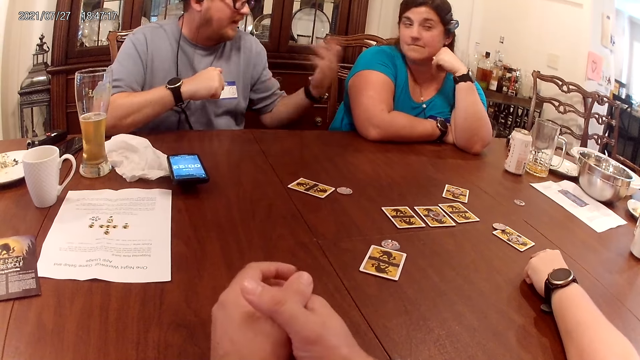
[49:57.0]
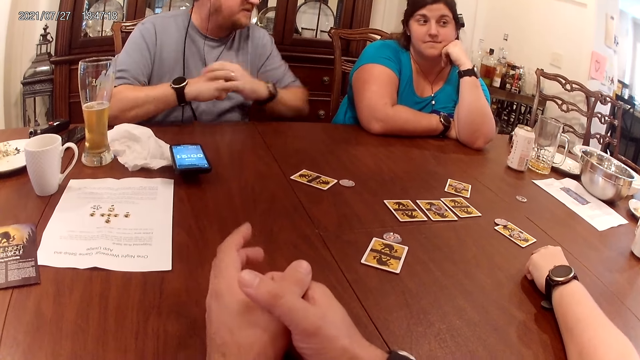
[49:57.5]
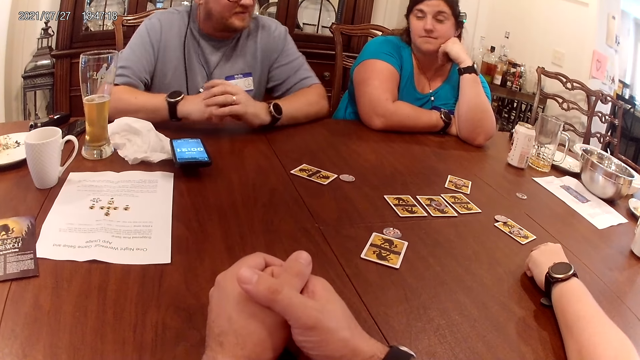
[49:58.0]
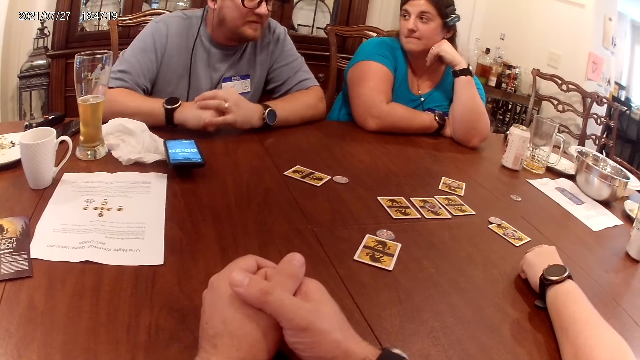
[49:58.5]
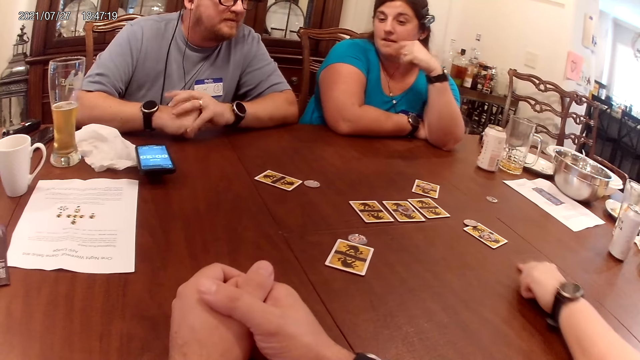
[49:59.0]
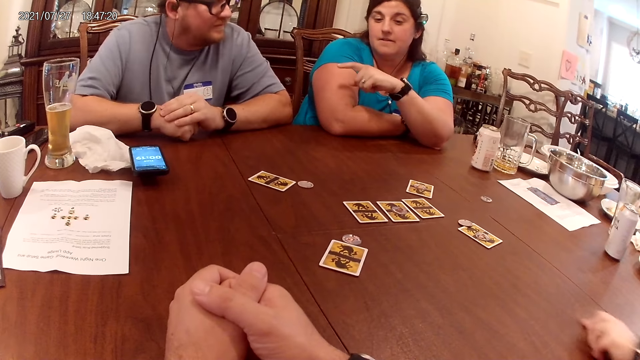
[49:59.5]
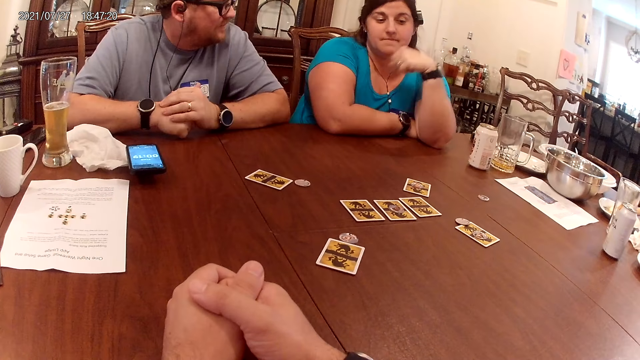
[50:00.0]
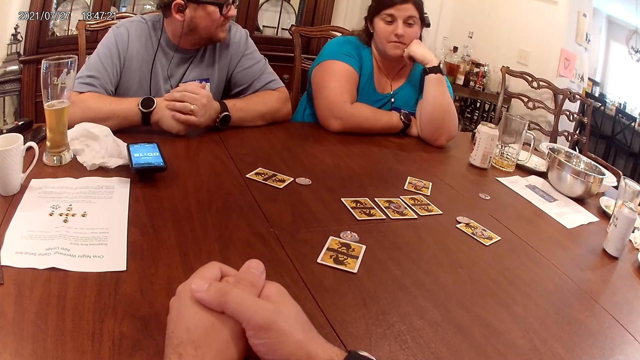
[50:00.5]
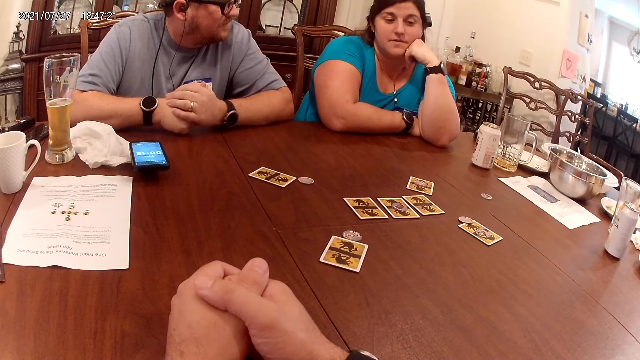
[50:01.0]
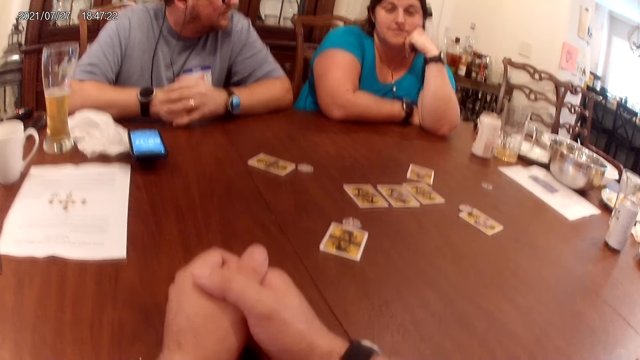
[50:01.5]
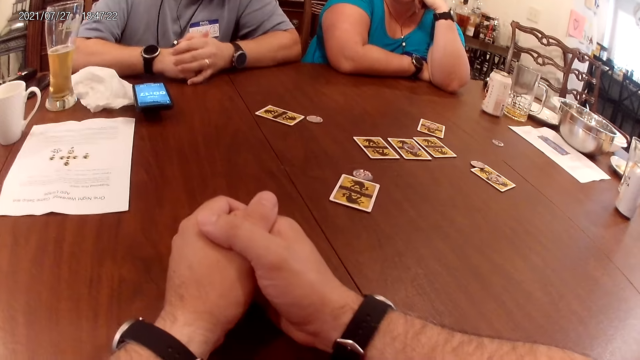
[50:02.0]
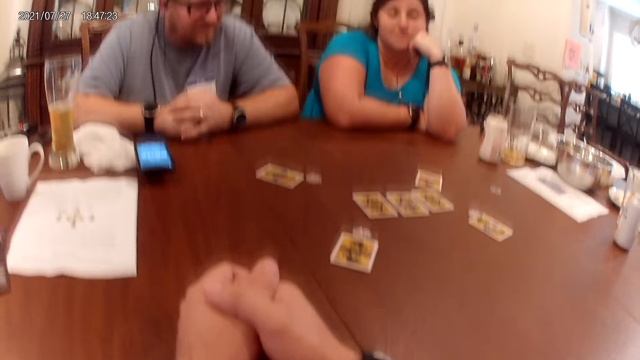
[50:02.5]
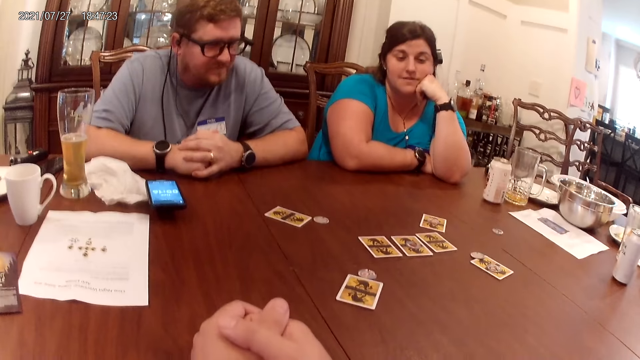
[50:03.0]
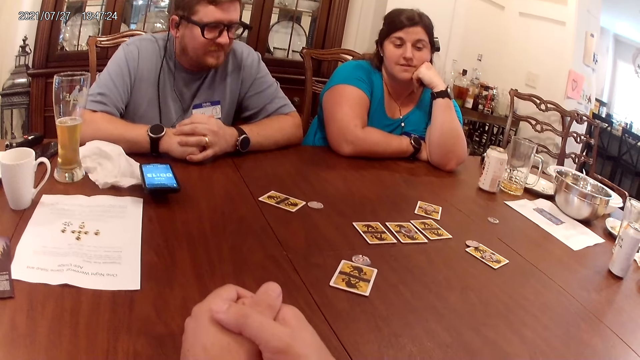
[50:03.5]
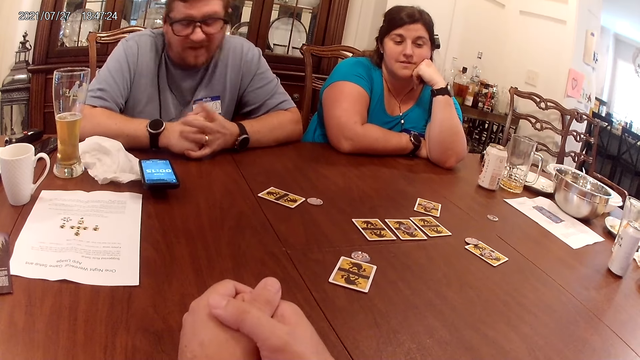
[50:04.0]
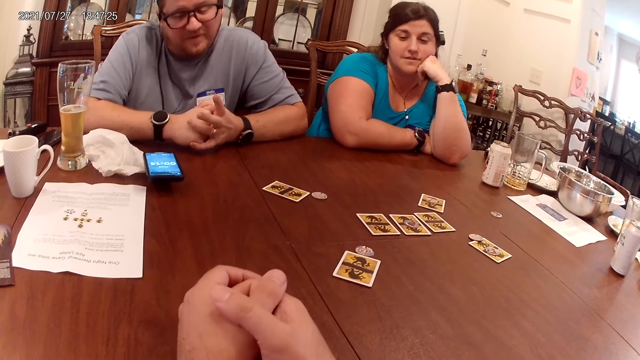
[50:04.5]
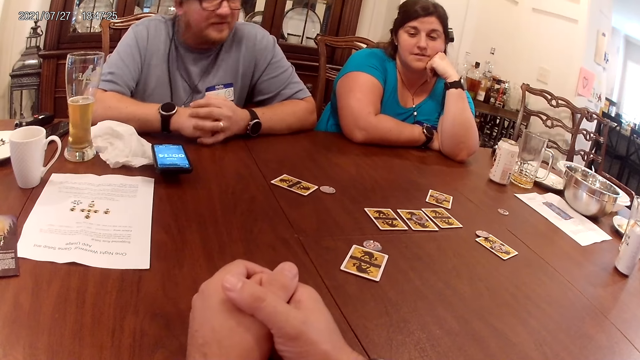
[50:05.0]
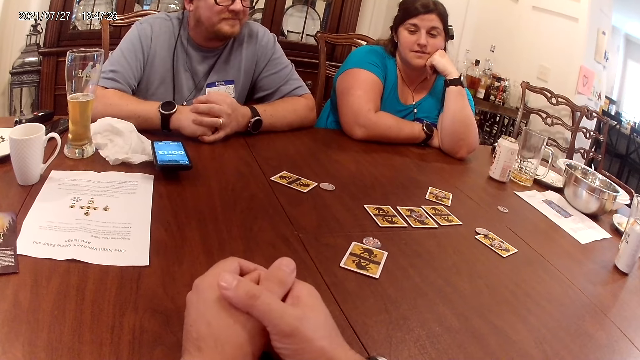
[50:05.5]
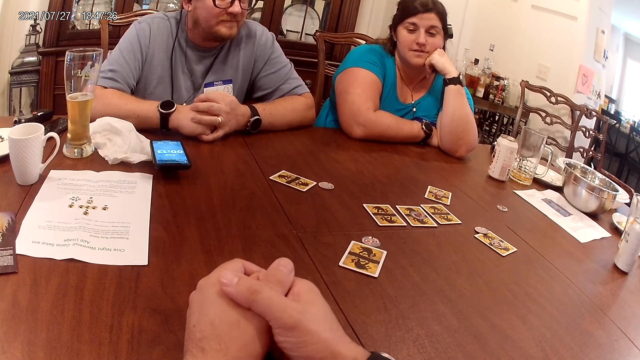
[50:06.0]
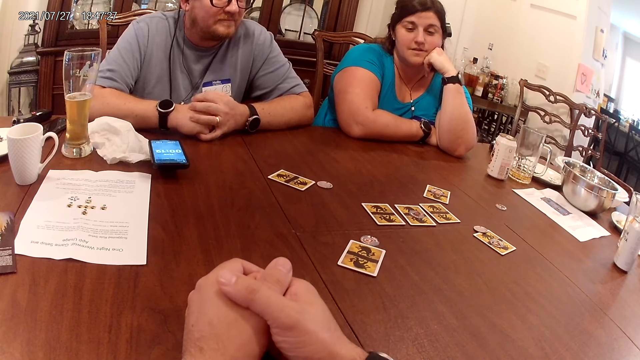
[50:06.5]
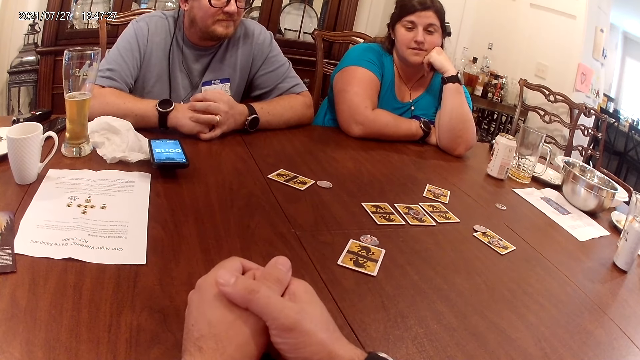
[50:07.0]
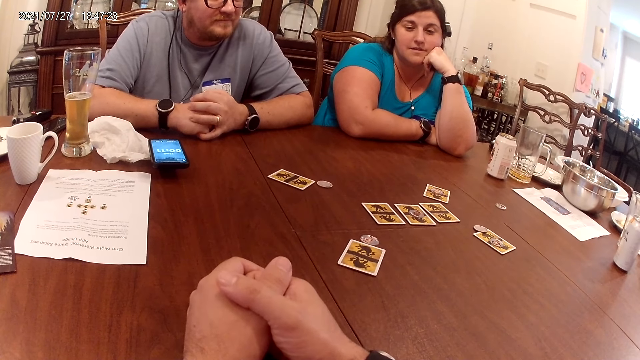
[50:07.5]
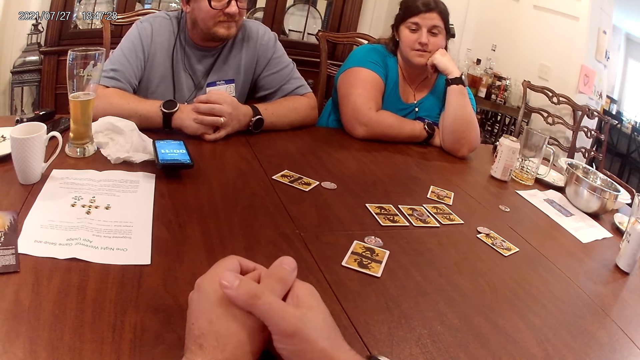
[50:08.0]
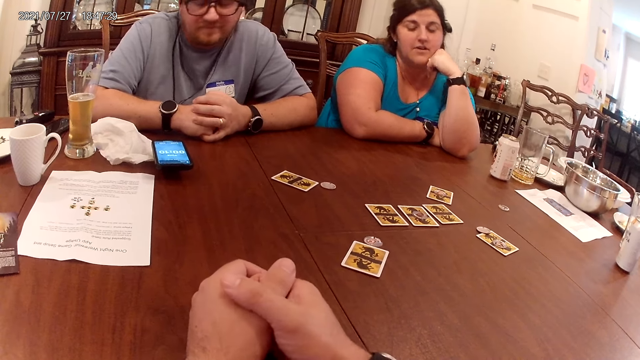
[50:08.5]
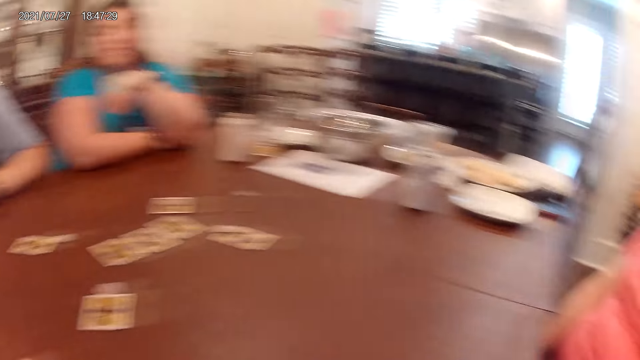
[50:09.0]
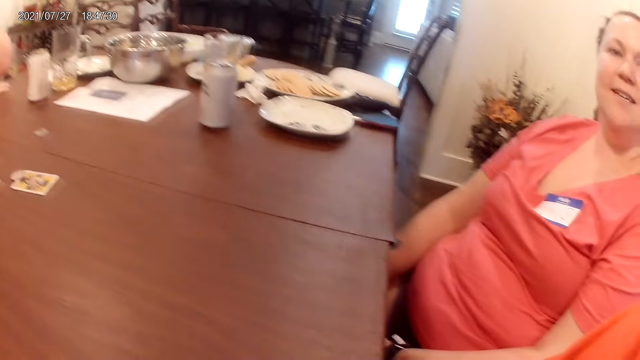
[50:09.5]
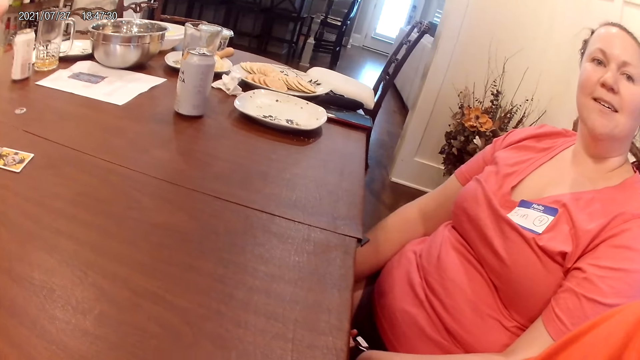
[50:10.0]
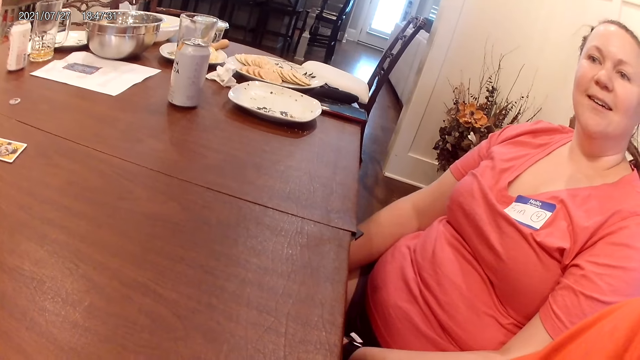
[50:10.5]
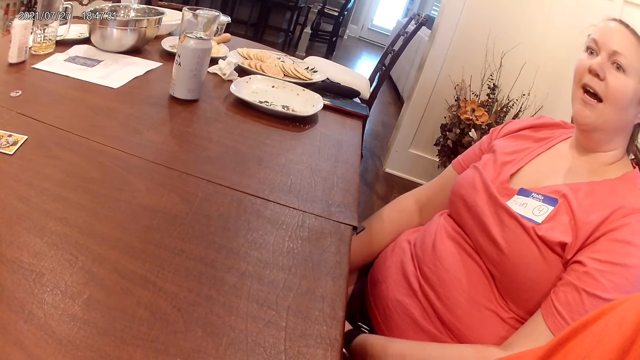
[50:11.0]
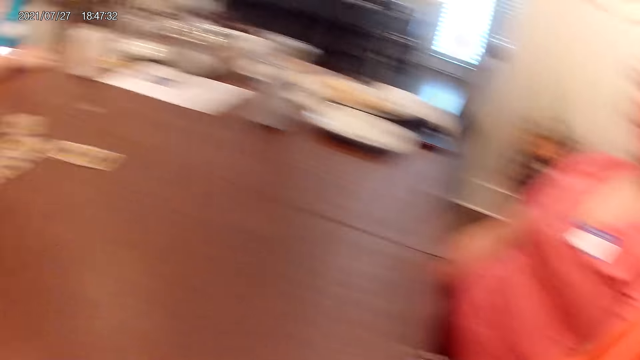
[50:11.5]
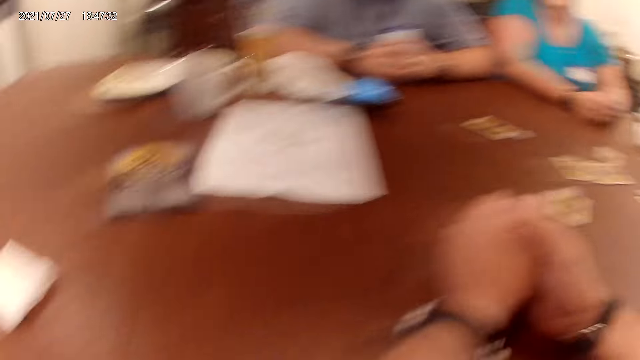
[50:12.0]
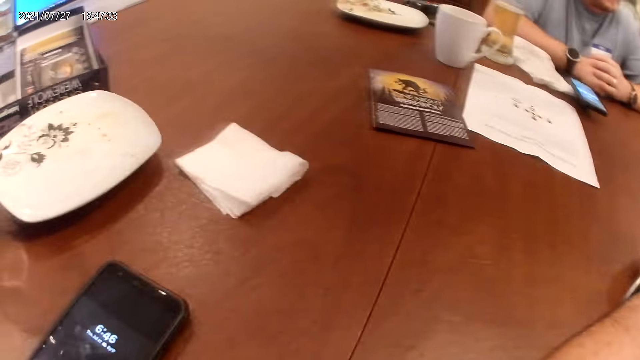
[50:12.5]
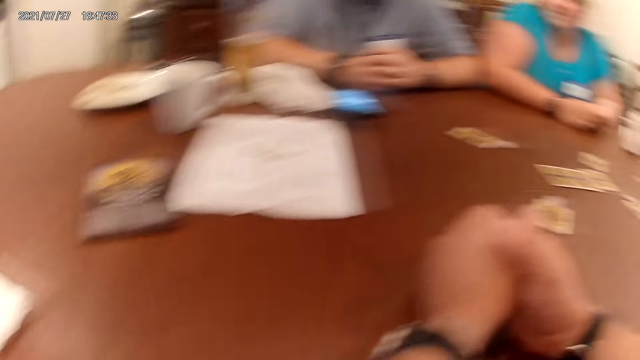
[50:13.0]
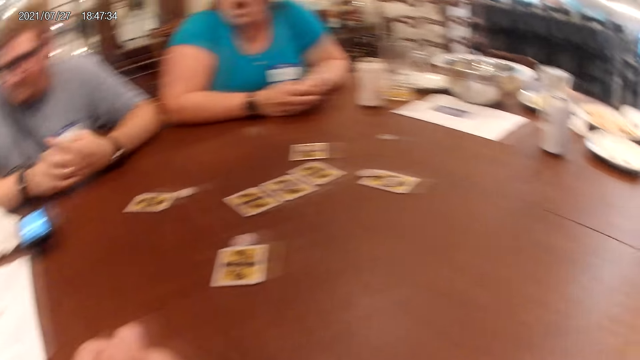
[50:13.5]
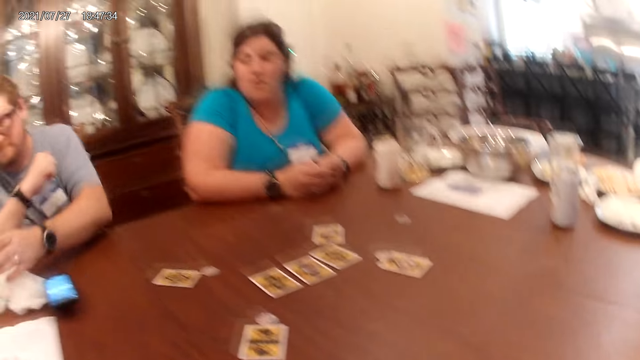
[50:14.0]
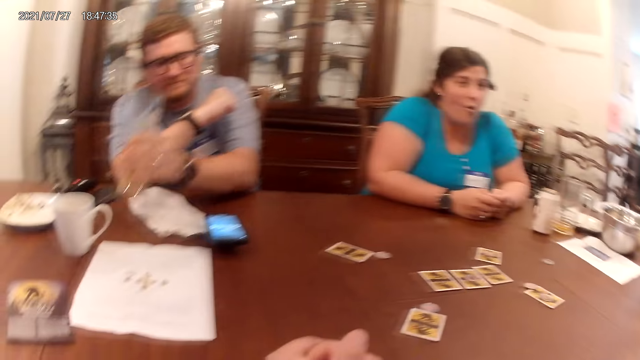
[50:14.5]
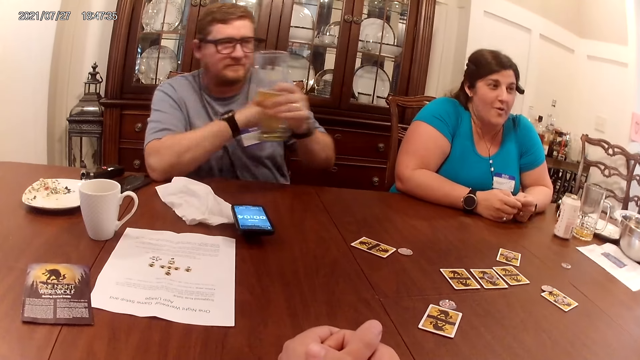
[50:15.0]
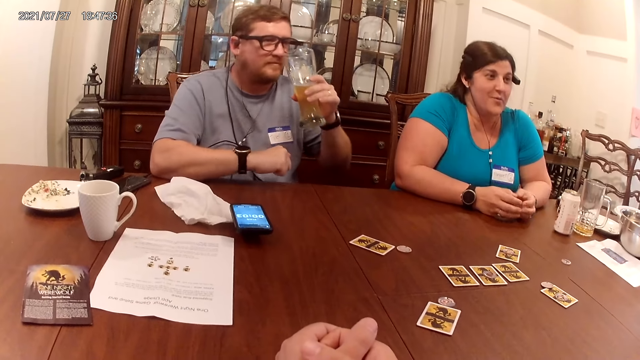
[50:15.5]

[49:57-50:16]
Another man picks up a cup on the table with his left hand.

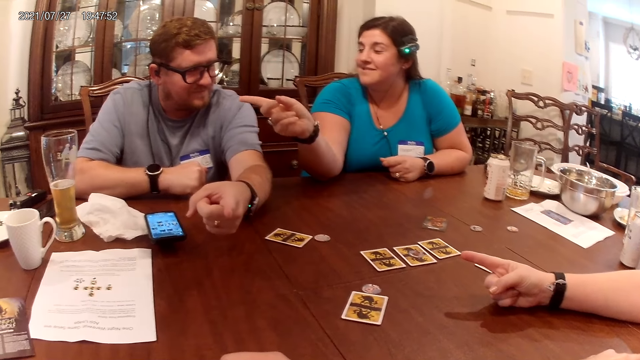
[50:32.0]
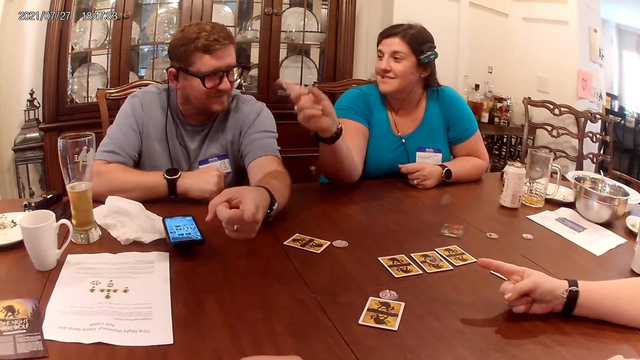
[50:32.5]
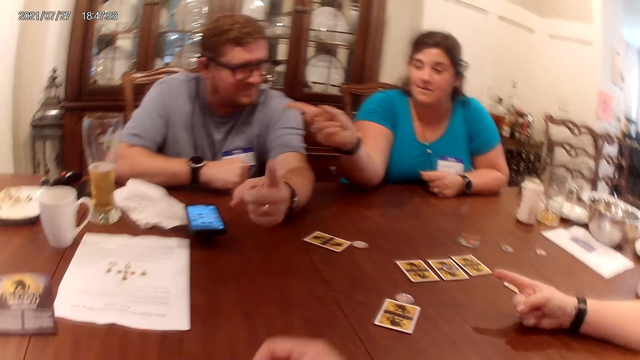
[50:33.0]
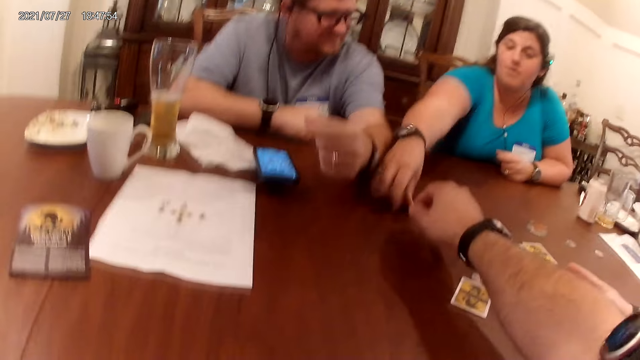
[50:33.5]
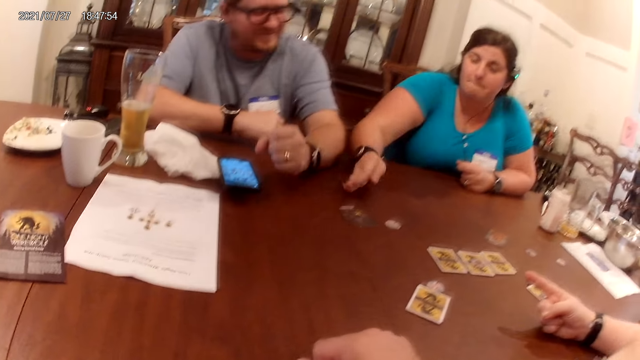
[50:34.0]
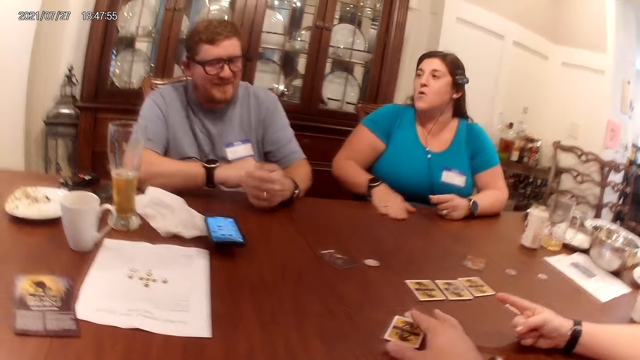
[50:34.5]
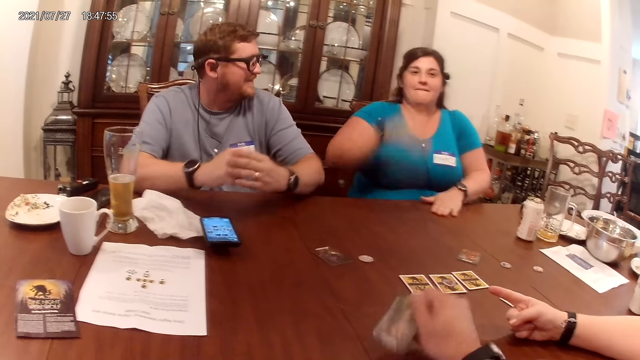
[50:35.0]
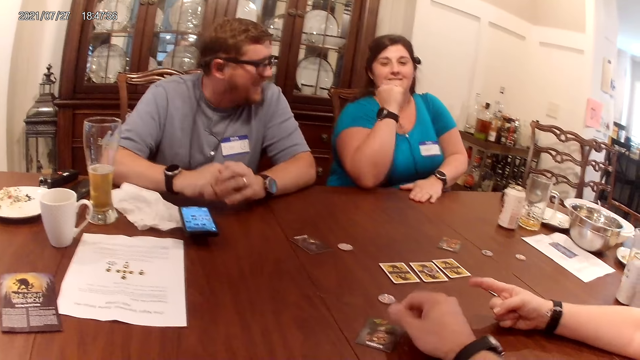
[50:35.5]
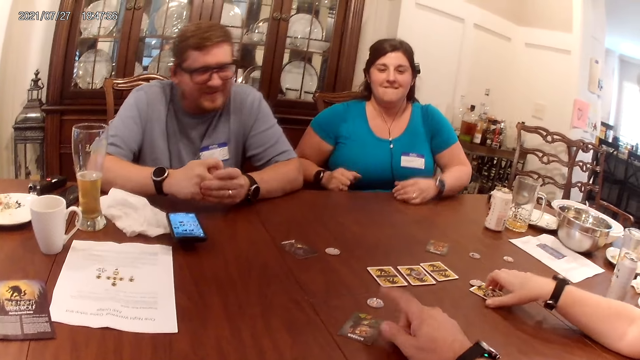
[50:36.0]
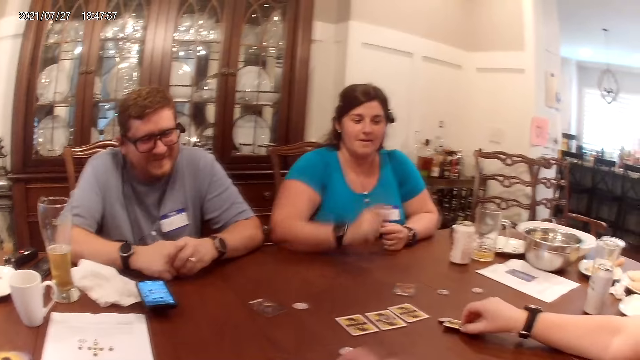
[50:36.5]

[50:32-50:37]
A woman flips a card on the table with her right hand. The camera wearer flips a card on the table with his right hand. The woman drums on the table with her hands. The woman hits her right elbow on the table. Another woman flips a card on the table with her right hand.
